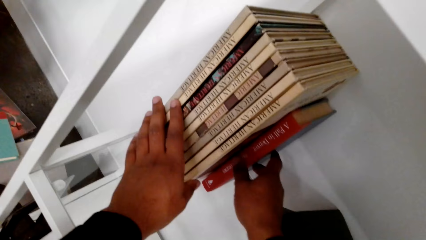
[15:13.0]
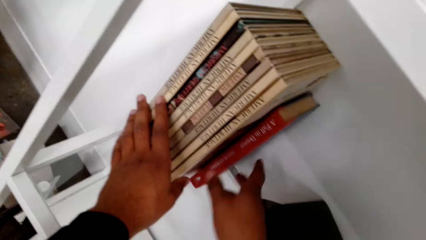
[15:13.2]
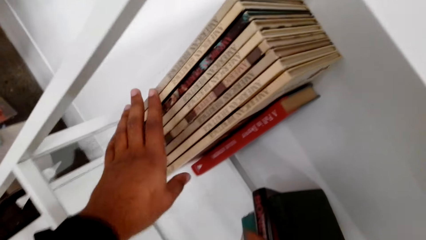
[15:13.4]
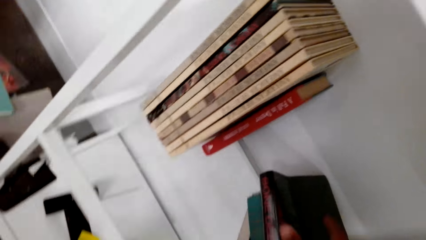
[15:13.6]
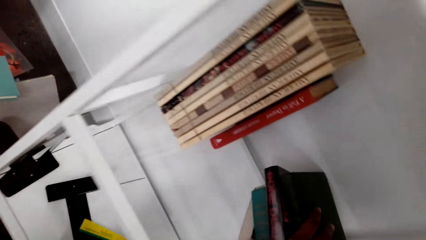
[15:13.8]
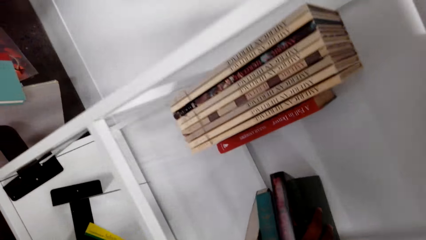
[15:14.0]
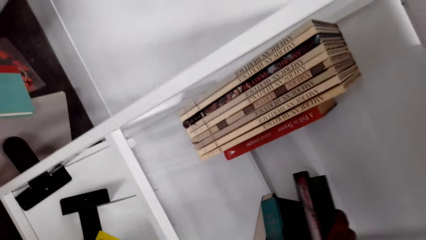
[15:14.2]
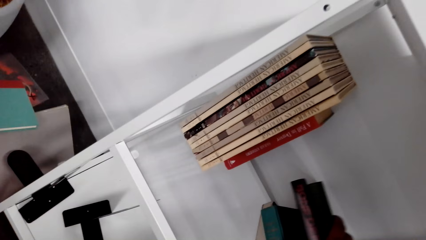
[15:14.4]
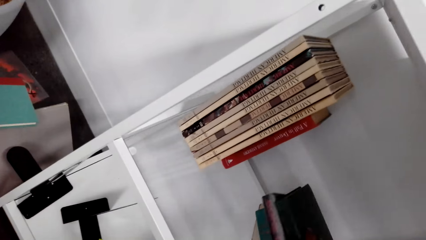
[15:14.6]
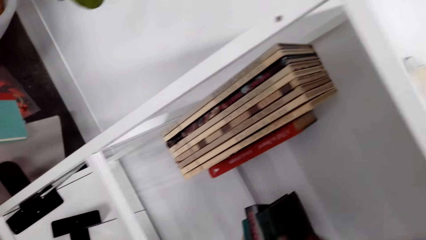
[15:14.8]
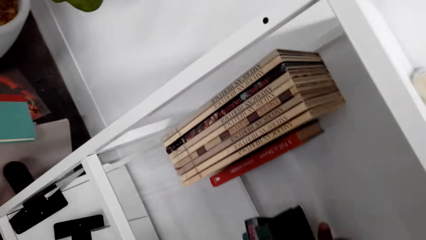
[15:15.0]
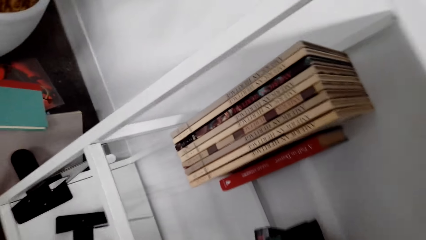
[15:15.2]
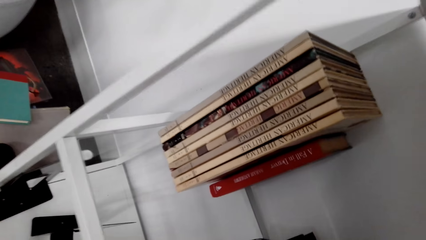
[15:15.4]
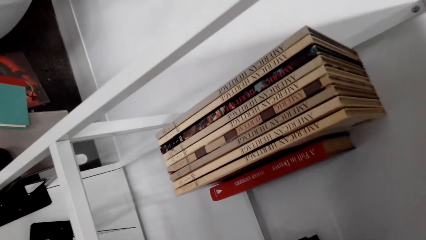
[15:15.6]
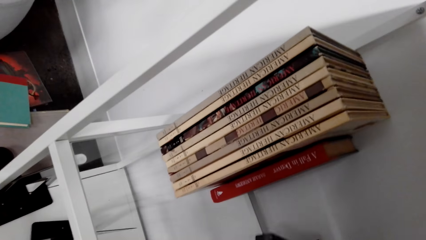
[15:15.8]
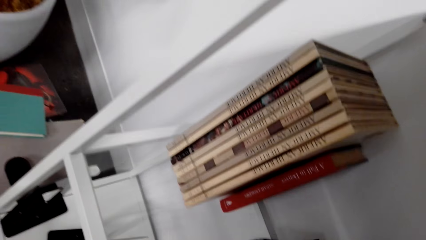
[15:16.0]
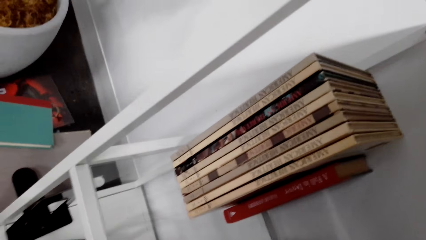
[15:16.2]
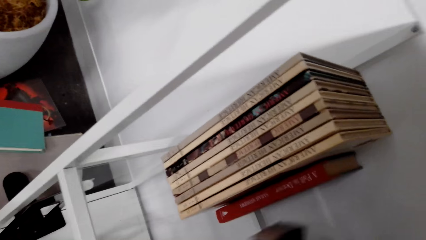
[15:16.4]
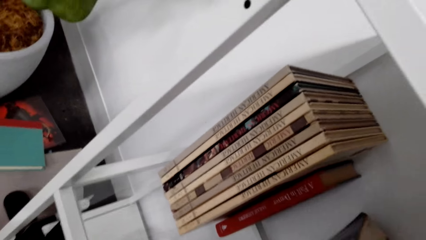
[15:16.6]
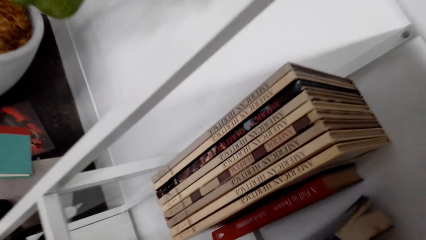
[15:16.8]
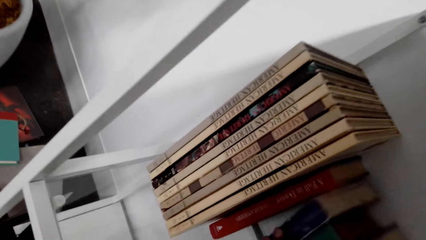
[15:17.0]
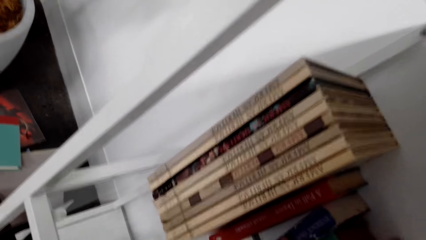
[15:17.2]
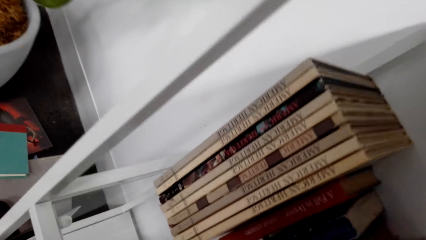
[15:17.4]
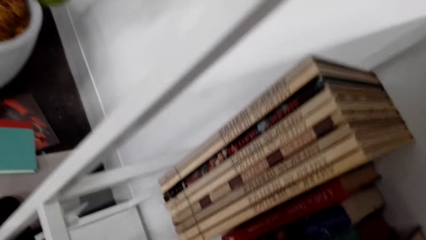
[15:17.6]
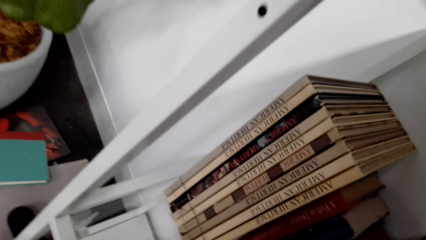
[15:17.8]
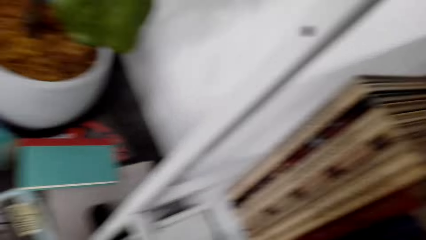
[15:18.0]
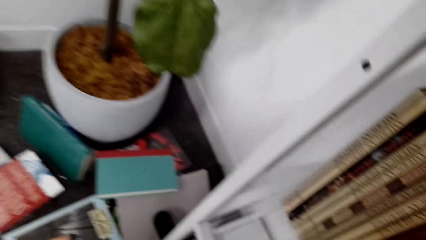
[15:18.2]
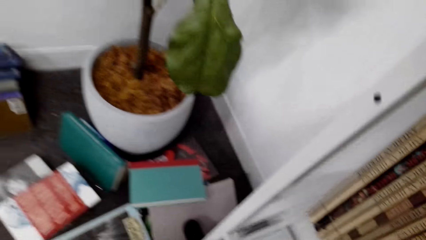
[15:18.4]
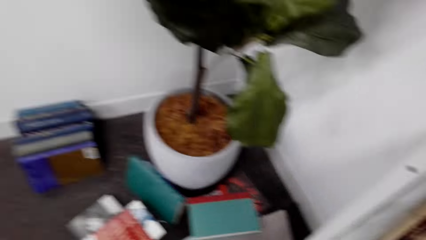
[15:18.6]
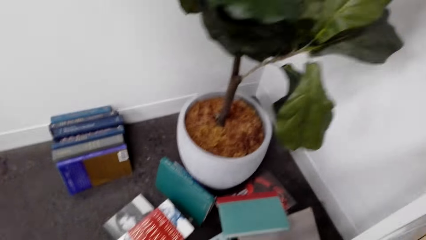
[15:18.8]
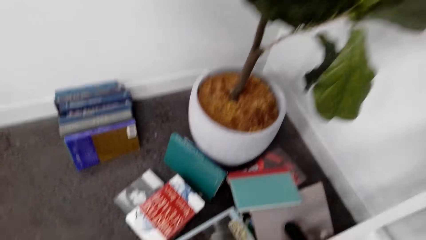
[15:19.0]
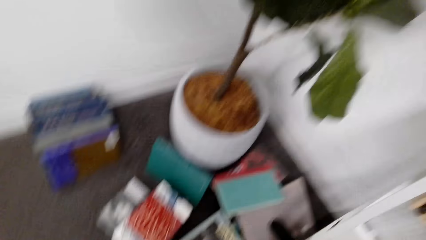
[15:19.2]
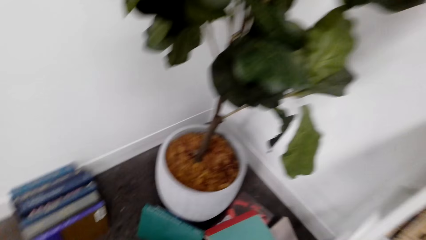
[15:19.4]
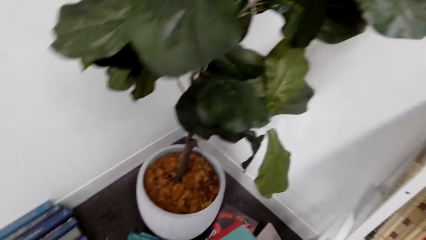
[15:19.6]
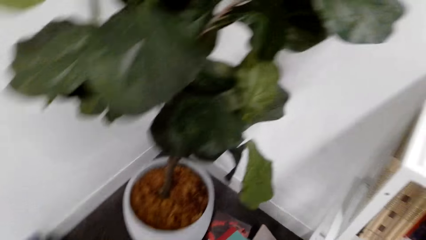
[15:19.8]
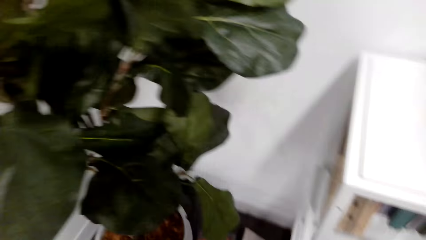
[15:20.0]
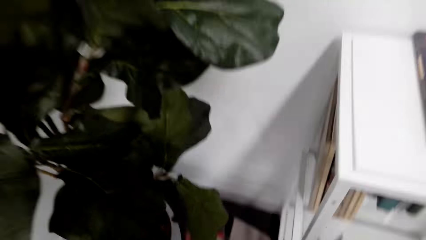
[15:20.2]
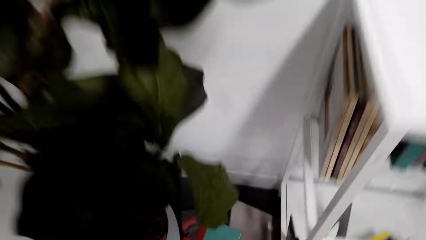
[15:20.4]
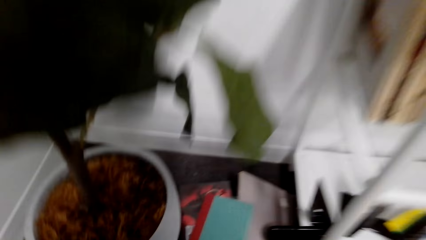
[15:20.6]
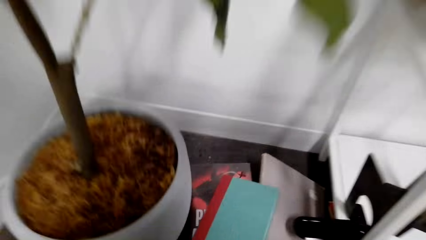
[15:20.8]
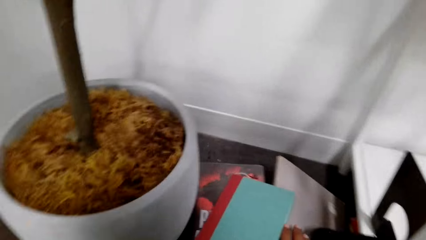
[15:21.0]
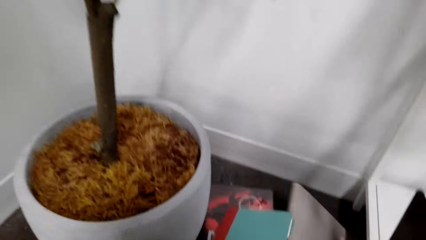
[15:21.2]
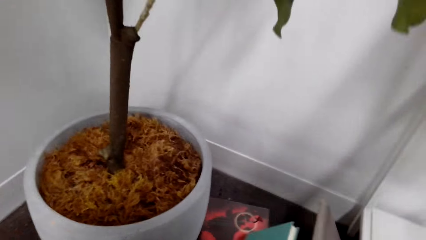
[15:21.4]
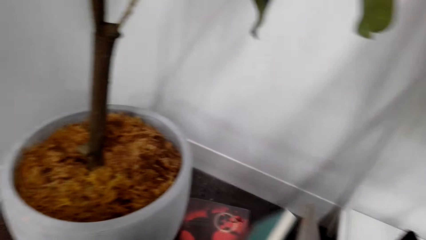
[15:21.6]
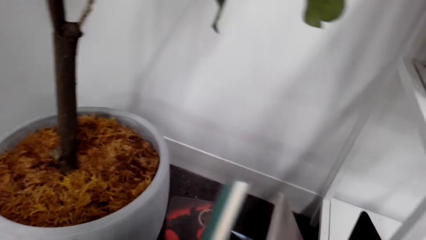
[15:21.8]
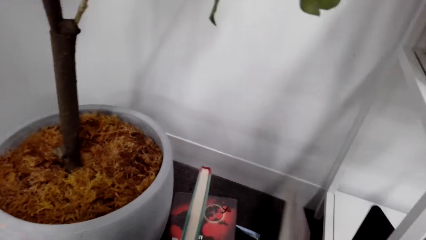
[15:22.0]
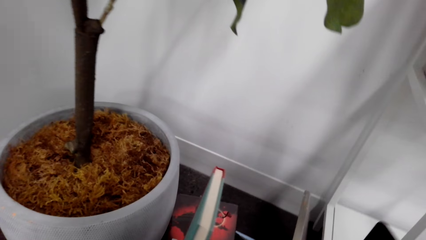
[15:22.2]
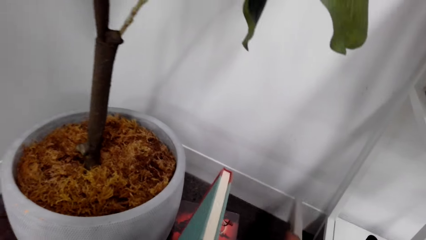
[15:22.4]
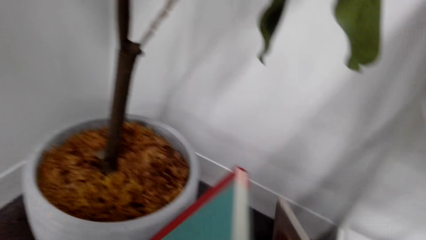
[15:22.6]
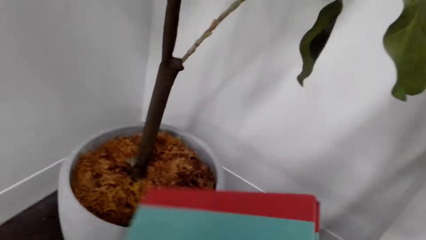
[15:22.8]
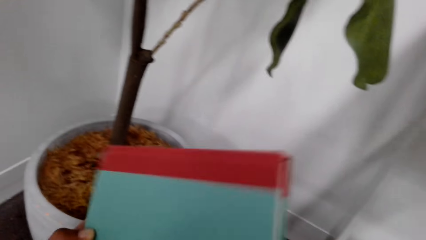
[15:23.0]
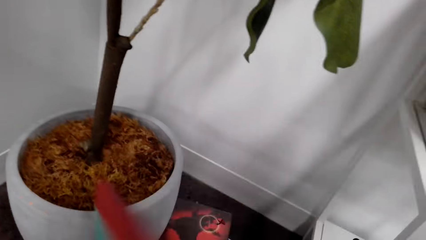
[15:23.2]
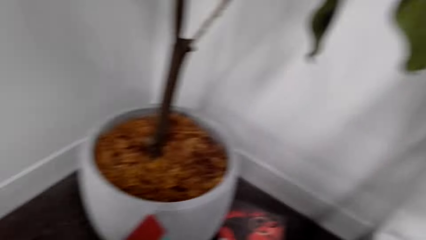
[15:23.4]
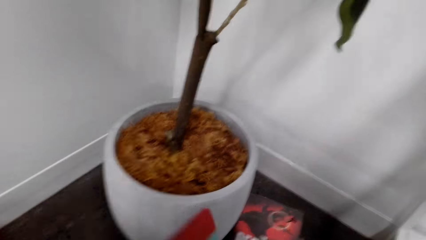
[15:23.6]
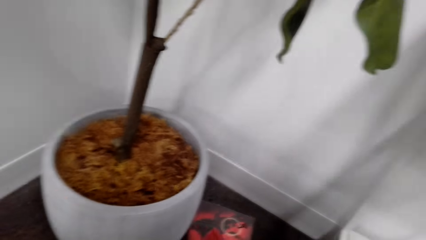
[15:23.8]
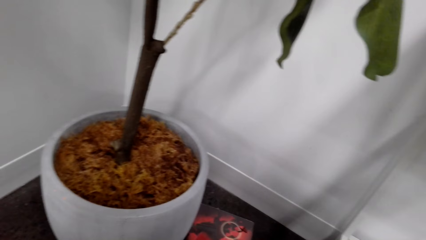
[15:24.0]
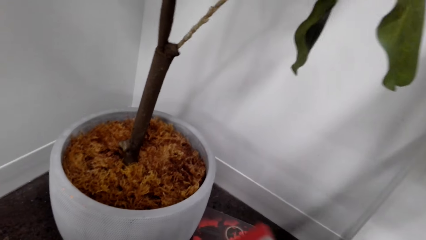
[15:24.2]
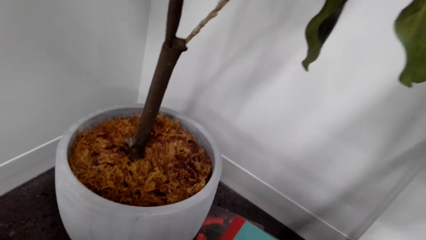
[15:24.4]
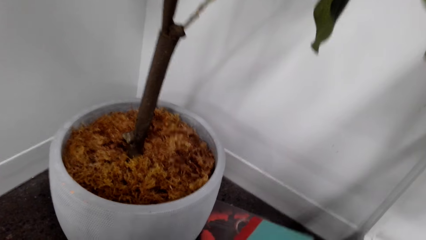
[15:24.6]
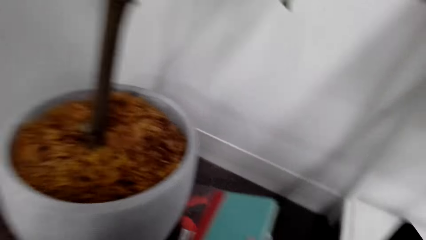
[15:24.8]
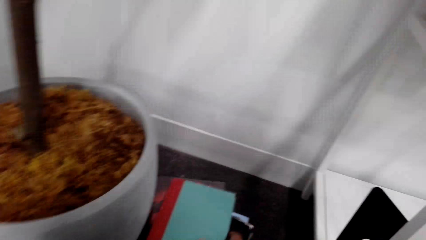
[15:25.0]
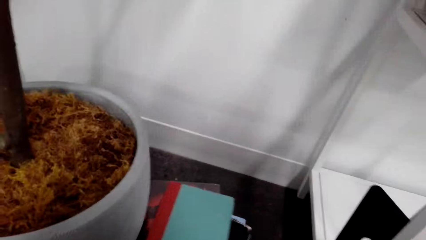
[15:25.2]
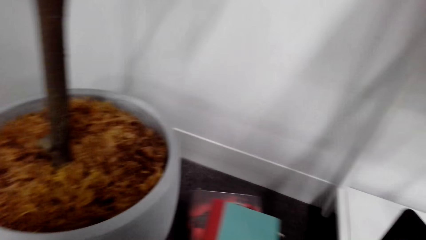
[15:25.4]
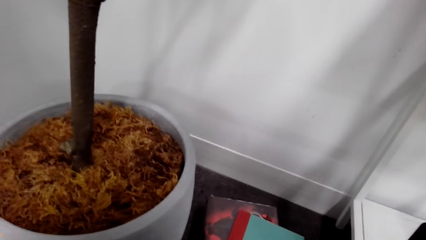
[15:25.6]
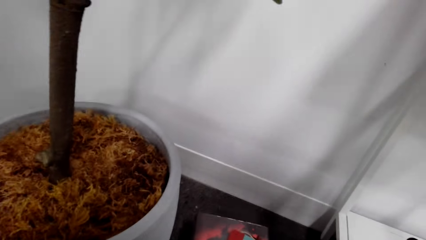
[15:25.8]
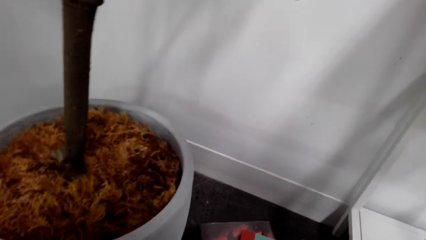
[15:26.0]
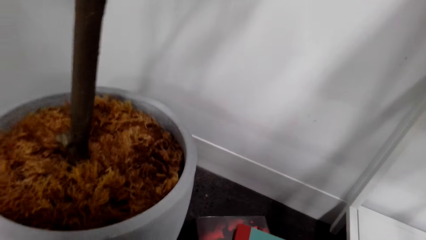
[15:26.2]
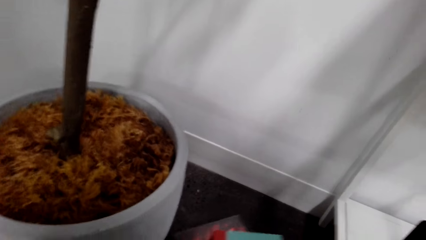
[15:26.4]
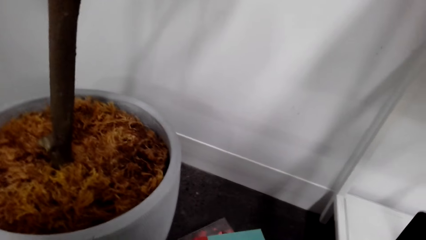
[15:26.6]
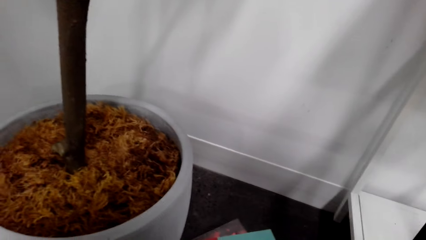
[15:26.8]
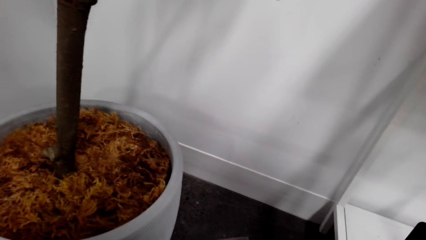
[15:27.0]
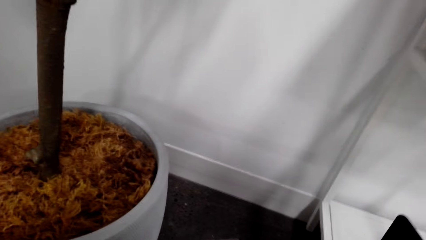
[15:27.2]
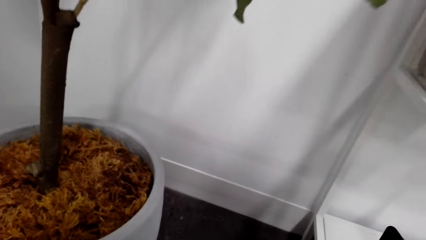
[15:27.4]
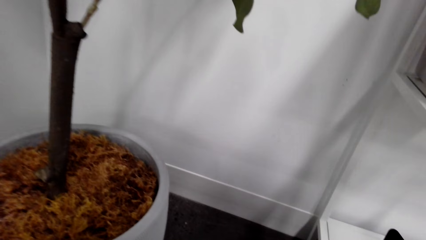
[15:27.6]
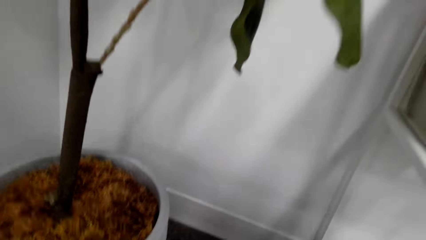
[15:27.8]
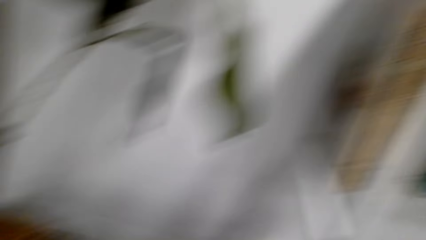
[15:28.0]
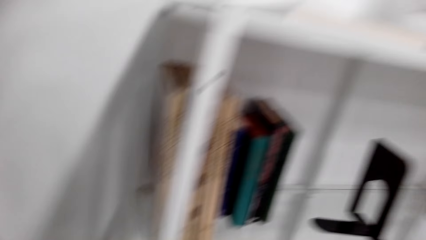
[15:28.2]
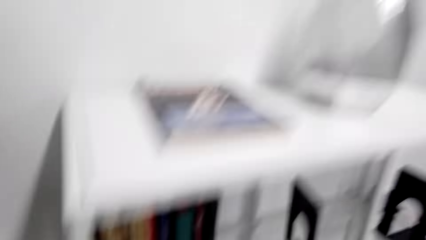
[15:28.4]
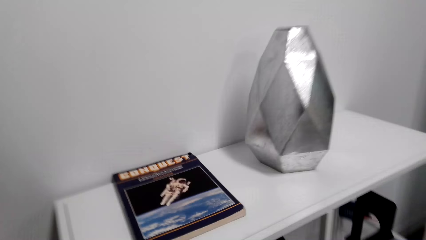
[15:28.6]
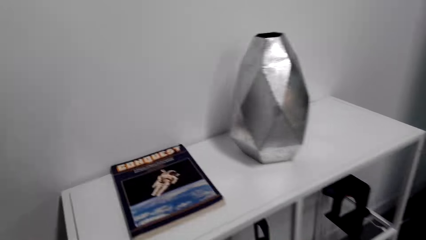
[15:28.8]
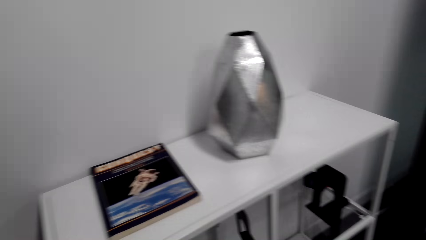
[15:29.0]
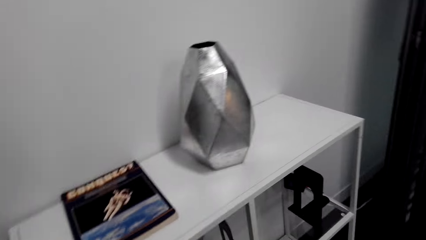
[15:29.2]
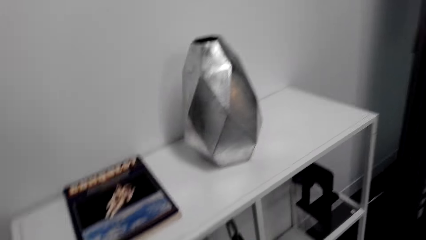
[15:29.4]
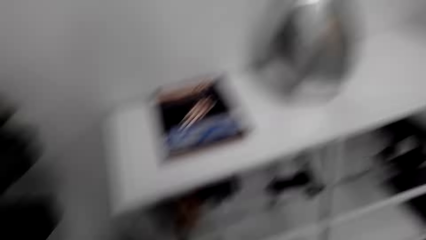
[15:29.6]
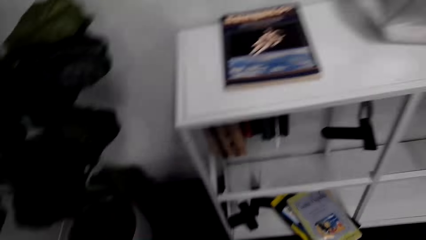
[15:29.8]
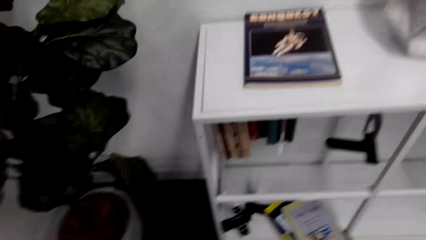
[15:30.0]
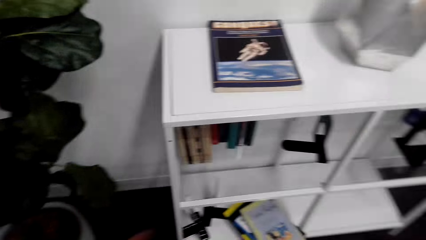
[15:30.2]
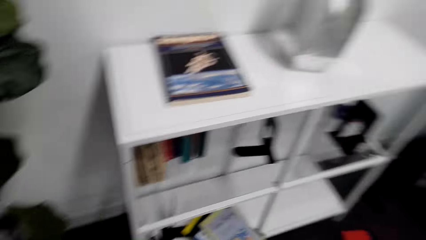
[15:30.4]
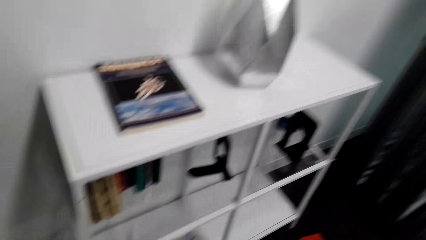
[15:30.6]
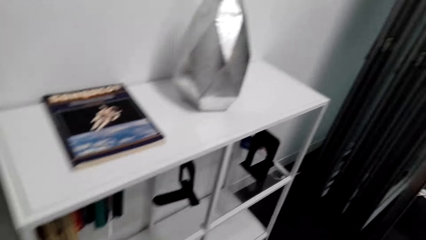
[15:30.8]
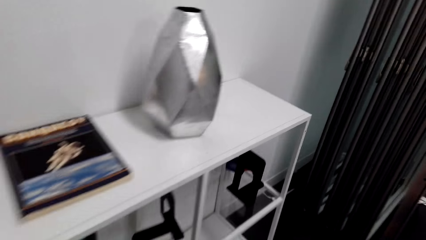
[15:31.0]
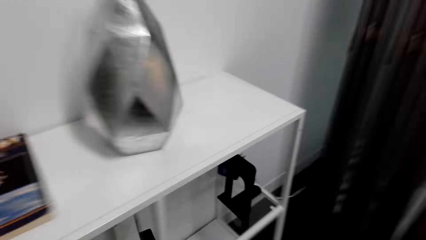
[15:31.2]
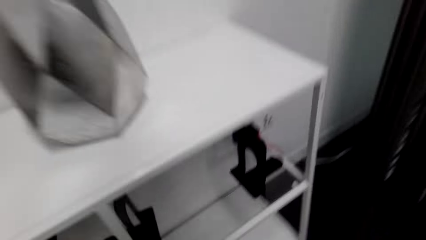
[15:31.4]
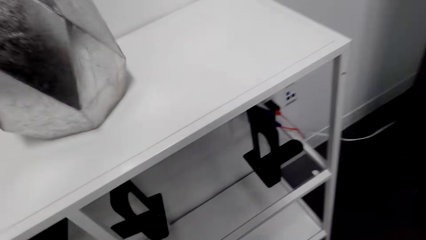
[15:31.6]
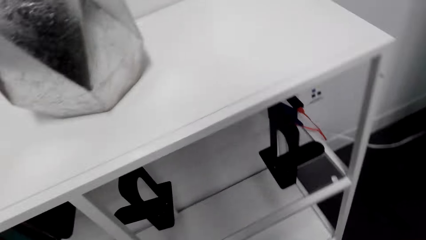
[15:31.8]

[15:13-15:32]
The camera wearer picks up the book. They drop the book. They look around. They pick up the books. They drop the book. They pick up the books. They look around.
